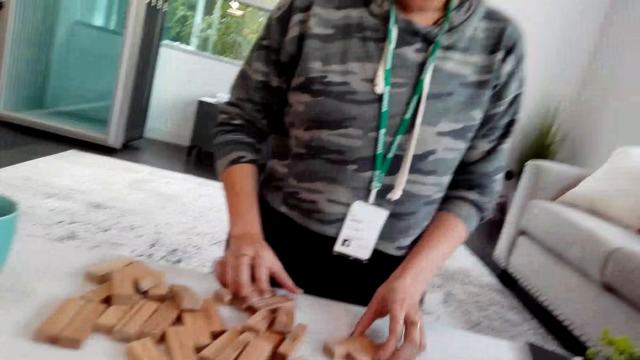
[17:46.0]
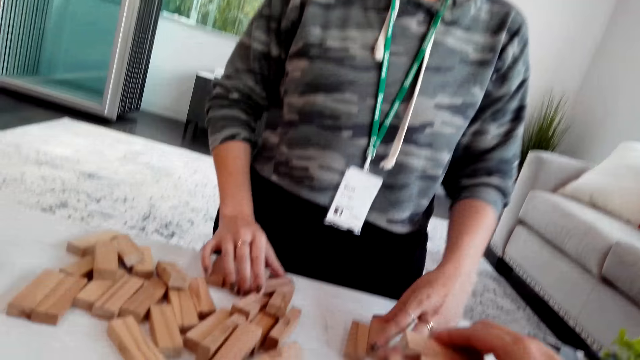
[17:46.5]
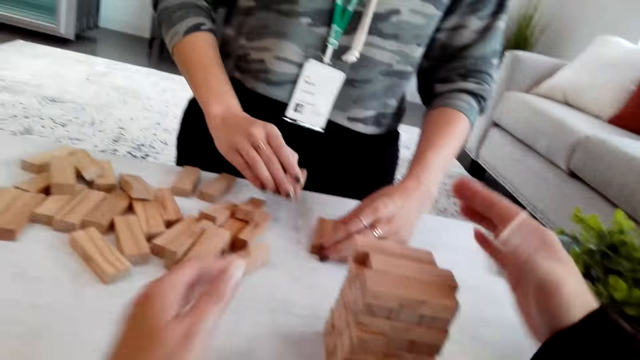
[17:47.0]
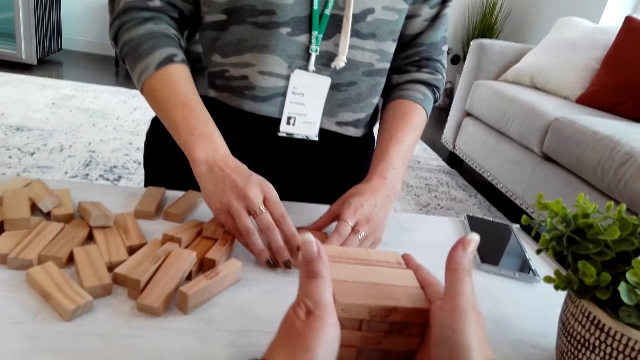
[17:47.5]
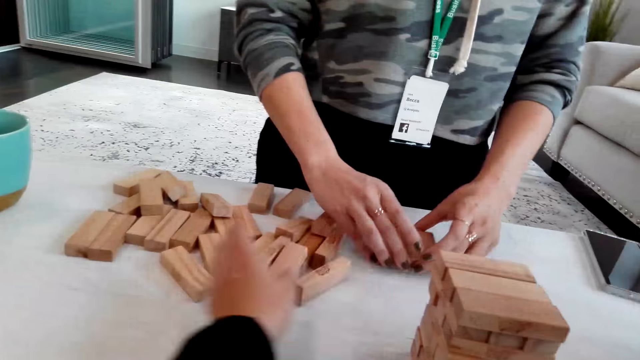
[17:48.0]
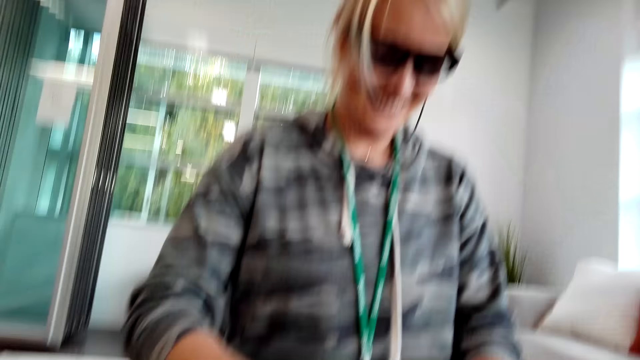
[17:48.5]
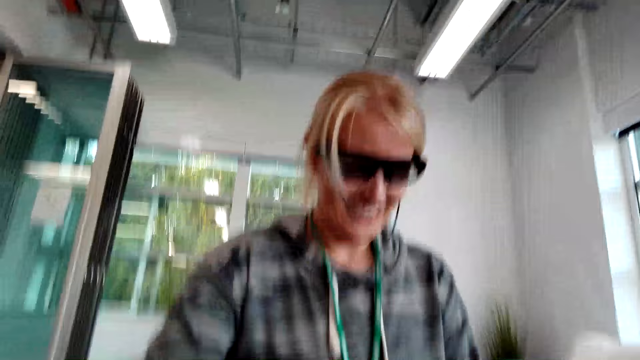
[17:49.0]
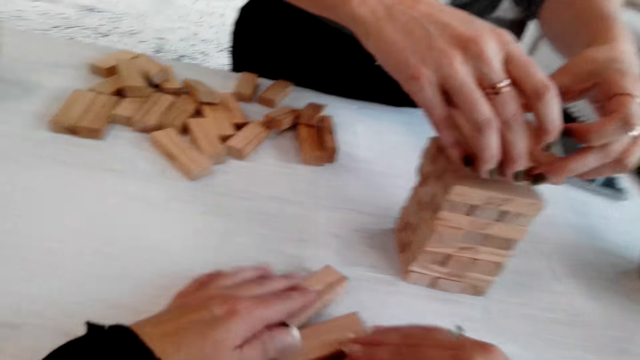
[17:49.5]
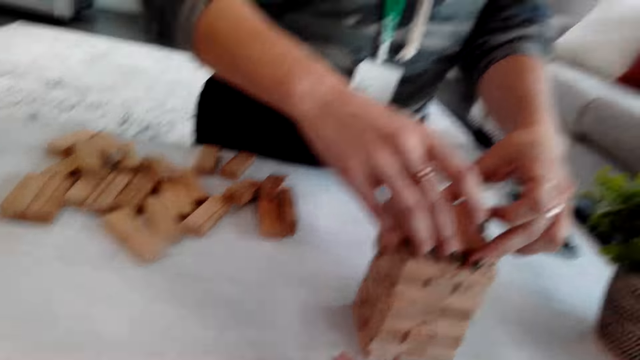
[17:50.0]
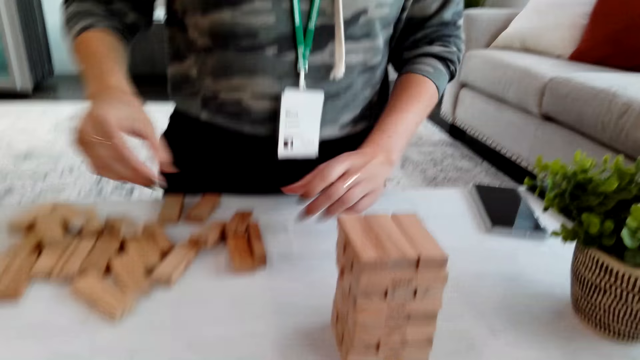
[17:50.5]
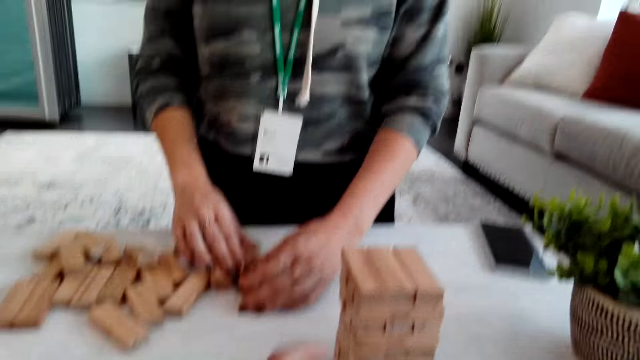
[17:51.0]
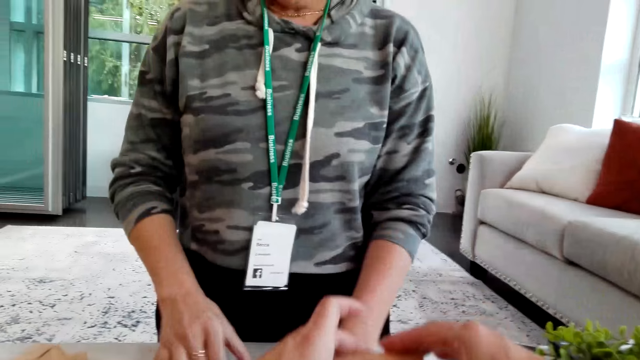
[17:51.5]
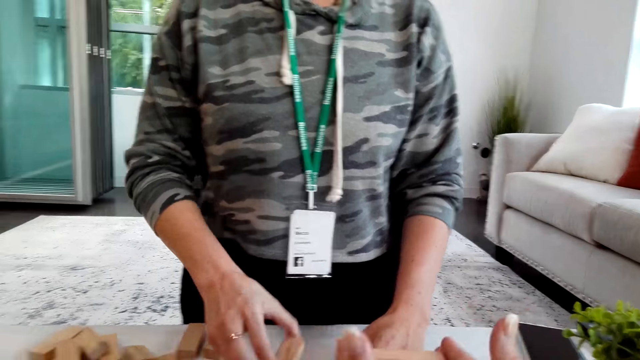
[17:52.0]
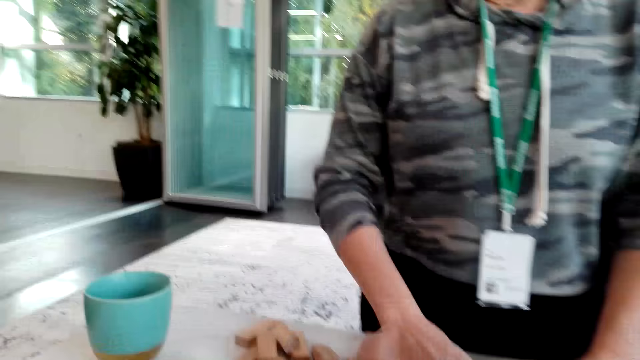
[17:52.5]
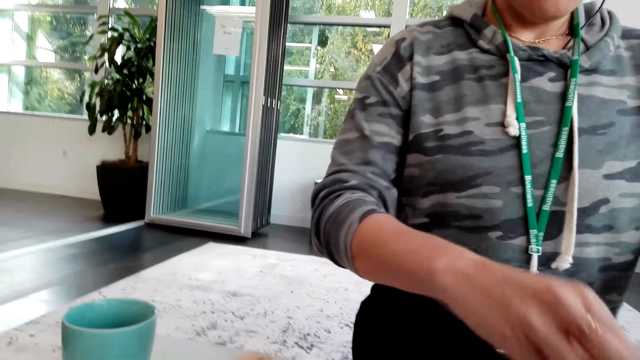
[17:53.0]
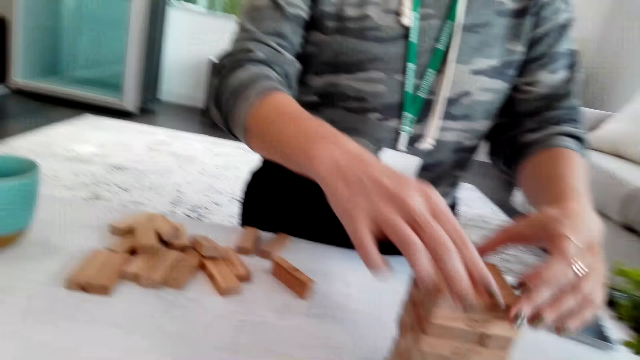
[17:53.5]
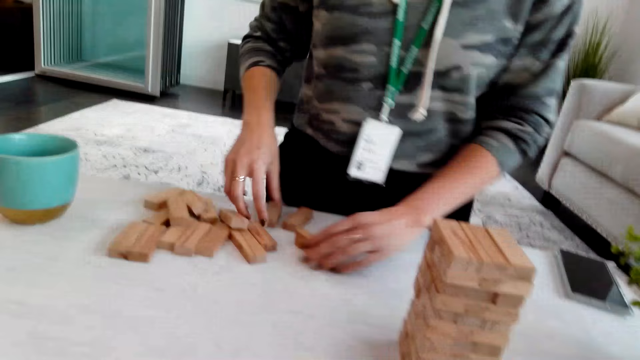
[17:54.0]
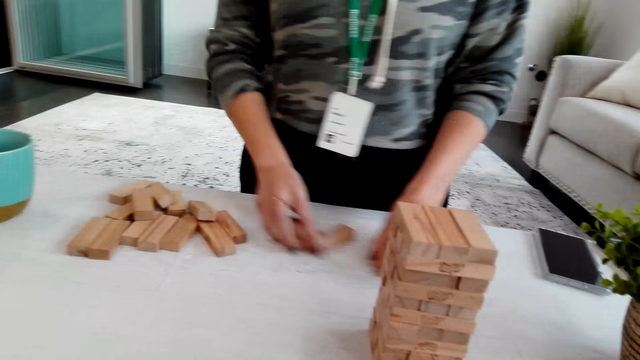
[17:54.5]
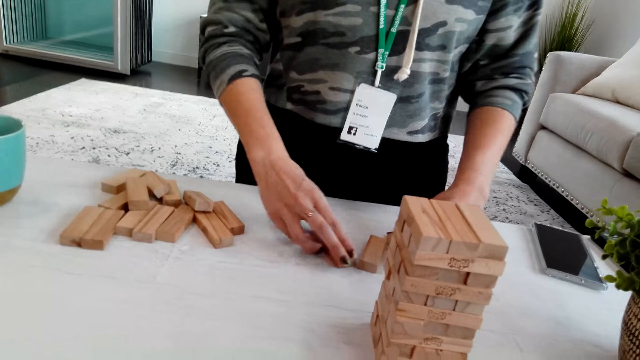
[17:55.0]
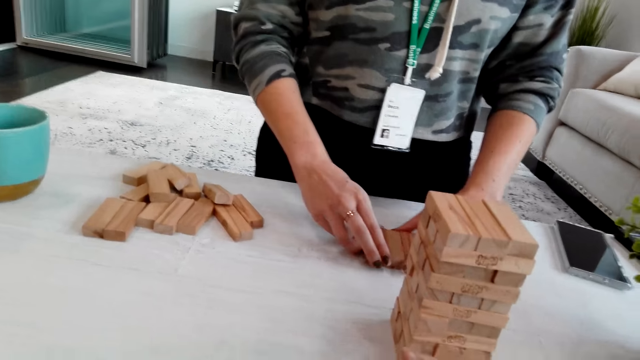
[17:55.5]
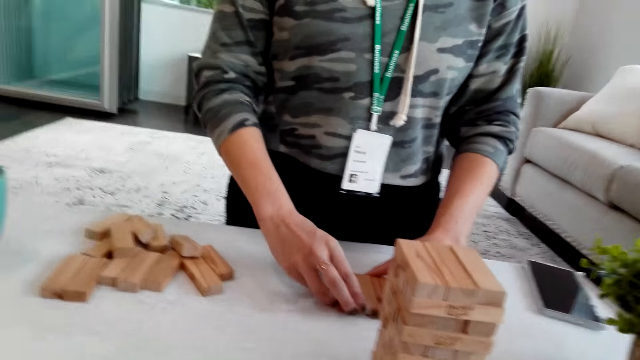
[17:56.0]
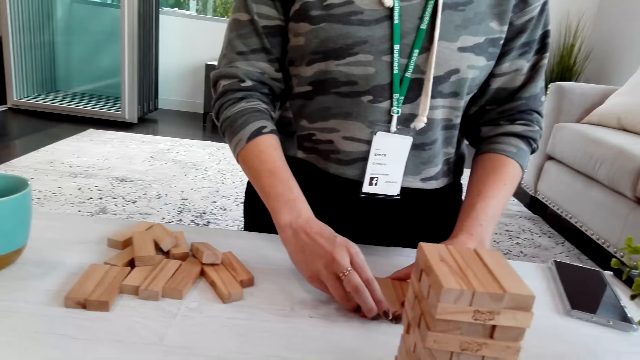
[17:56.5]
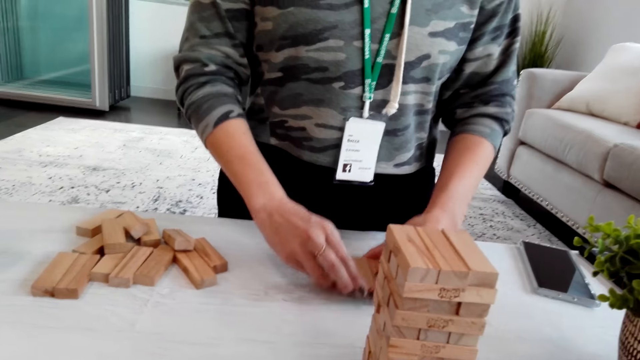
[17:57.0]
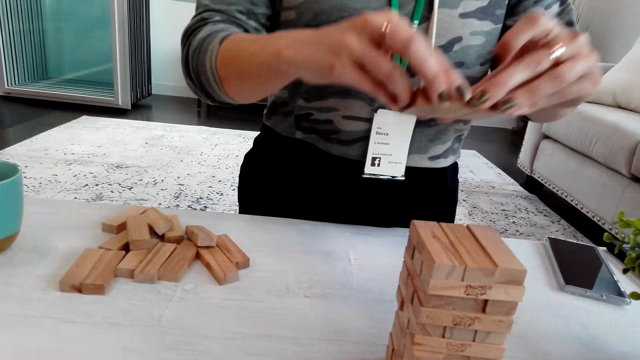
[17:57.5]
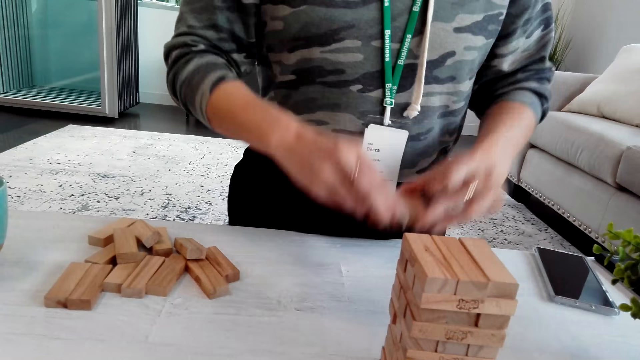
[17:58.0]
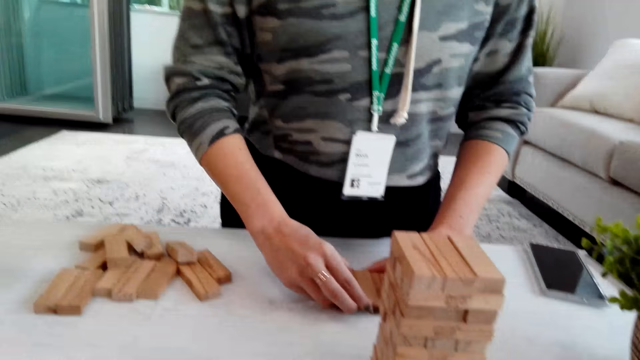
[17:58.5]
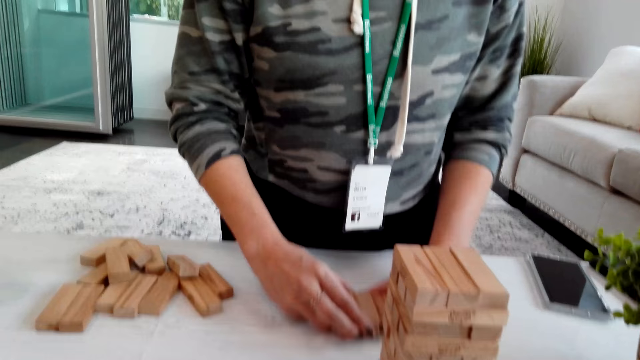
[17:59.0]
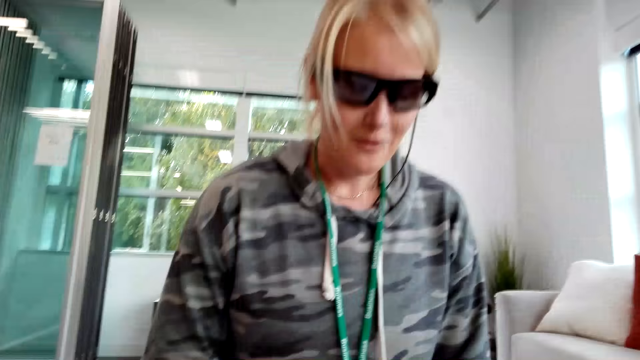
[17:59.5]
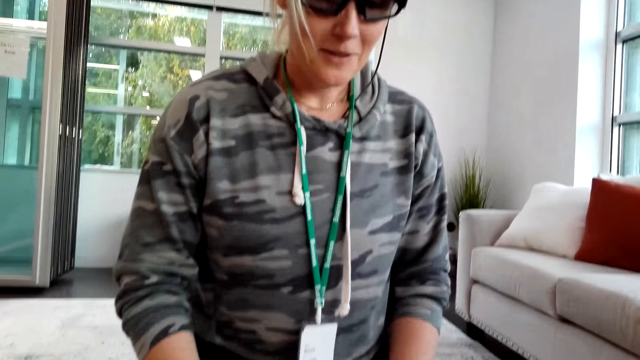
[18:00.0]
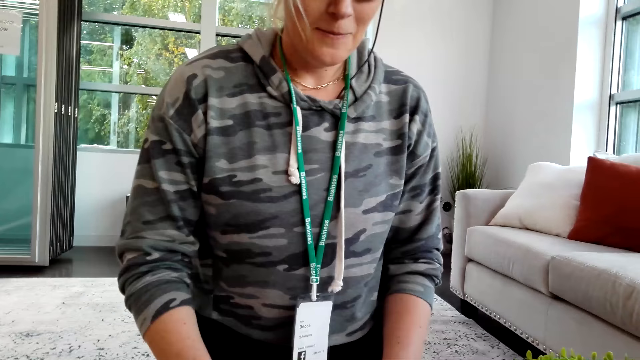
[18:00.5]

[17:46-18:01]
The camera wearer talks while assembling the jenga game. They talk.

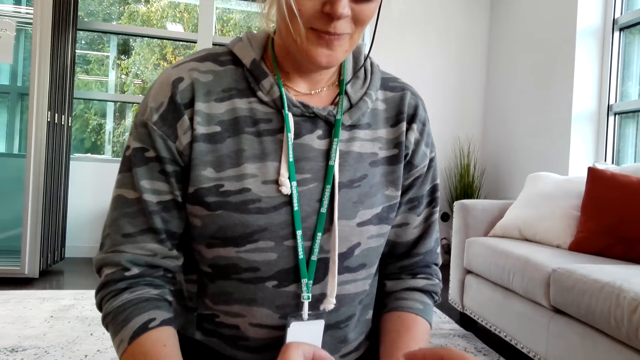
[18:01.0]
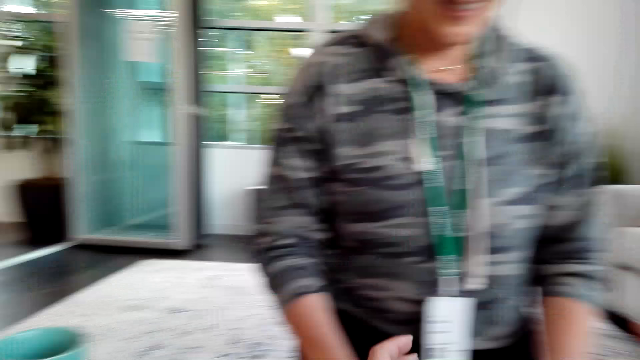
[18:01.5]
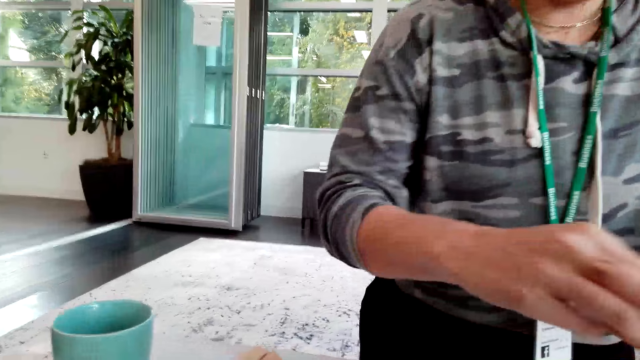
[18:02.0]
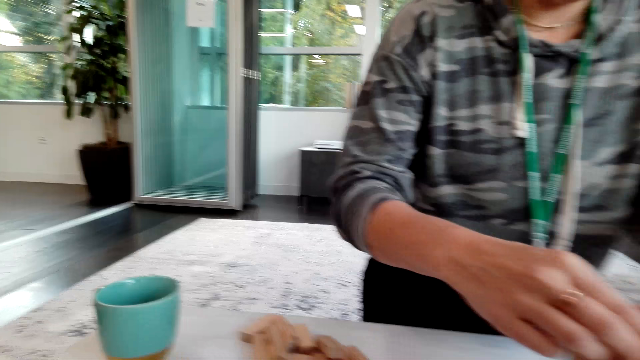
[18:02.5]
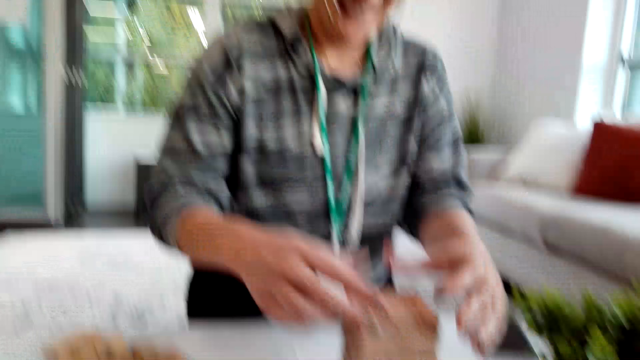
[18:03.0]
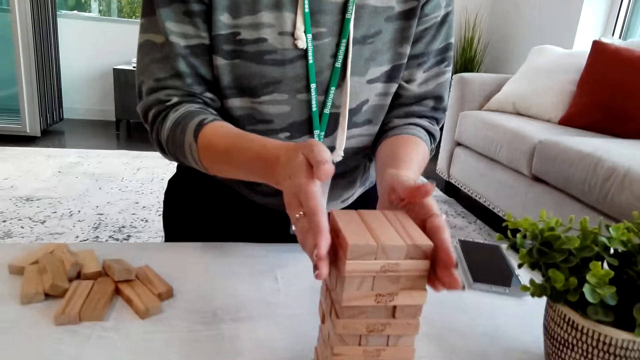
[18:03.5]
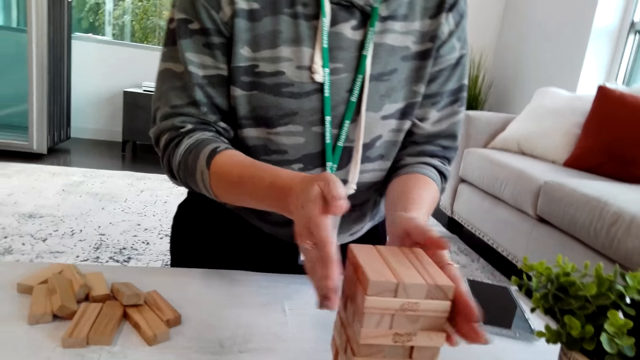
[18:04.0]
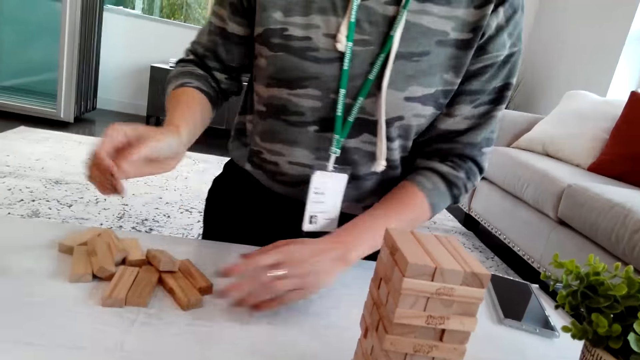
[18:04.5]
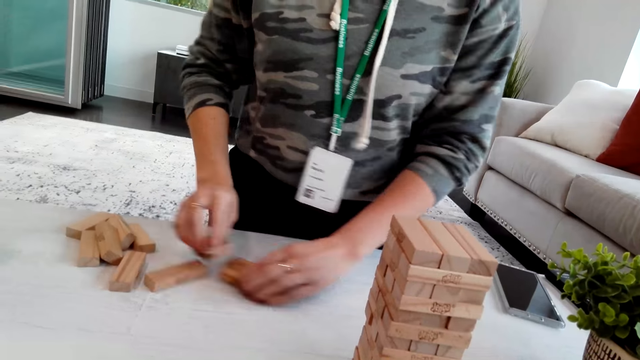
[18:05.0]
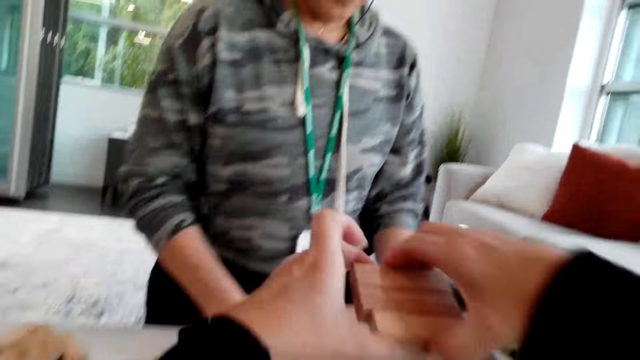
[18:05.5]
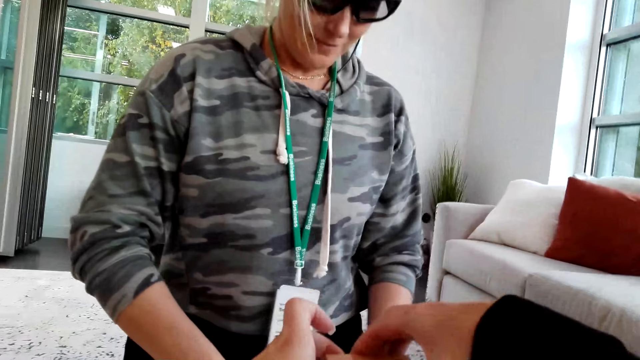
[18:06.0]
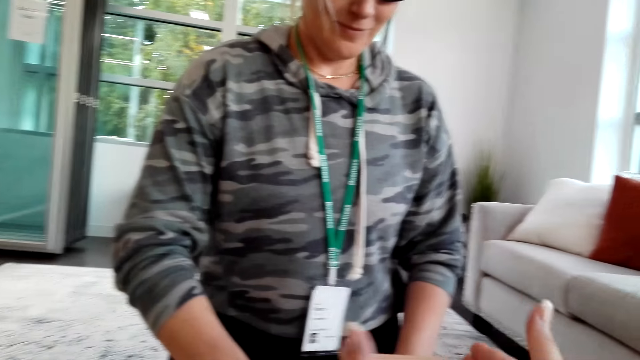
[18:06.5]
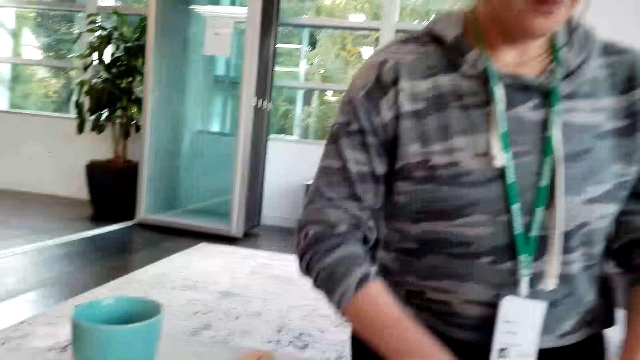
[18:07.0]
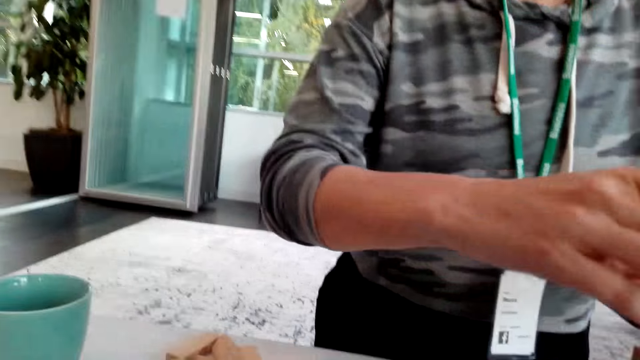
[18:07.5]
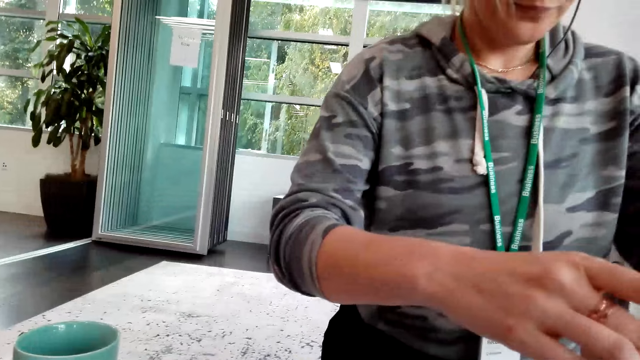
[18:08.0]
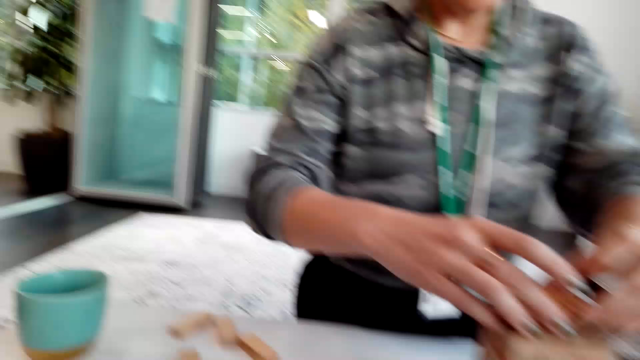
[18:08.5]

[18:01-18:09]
A person talks while assembling the jenga woods.
